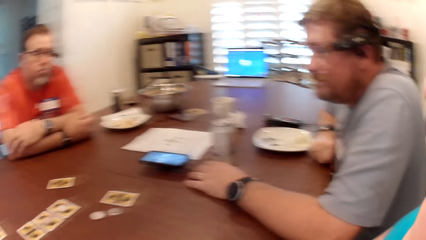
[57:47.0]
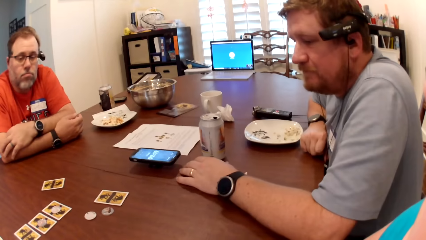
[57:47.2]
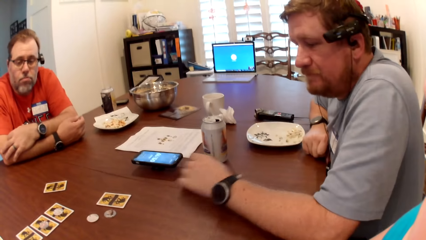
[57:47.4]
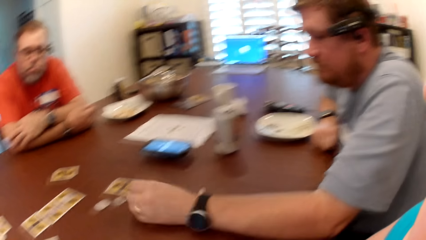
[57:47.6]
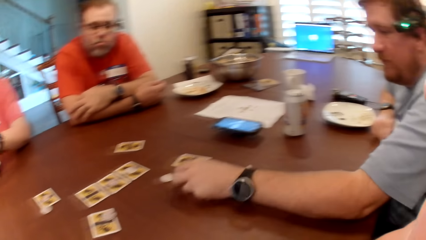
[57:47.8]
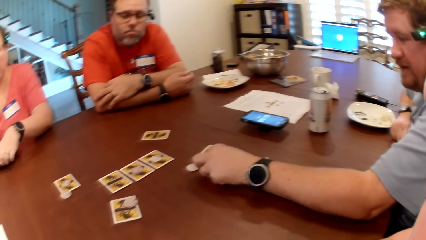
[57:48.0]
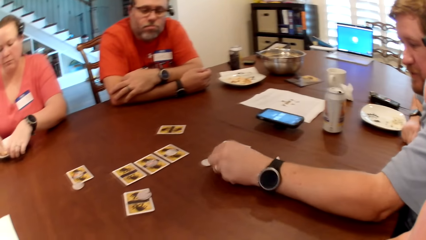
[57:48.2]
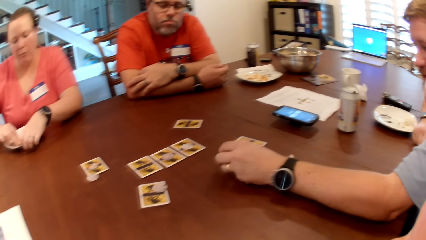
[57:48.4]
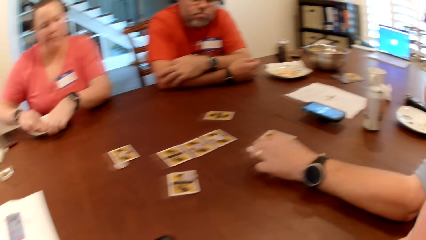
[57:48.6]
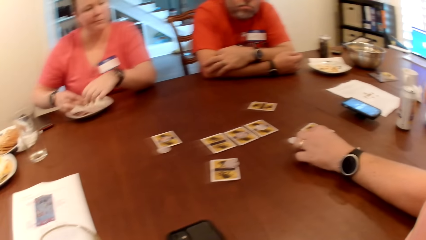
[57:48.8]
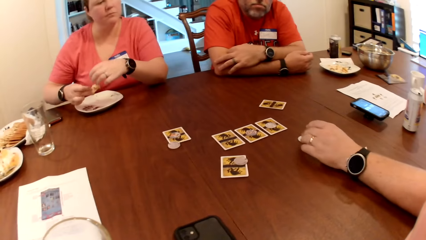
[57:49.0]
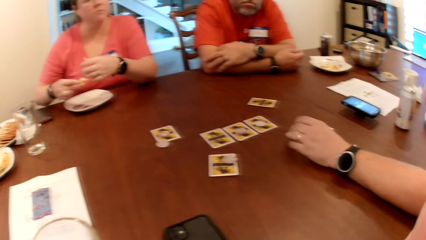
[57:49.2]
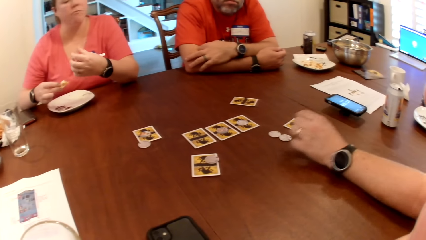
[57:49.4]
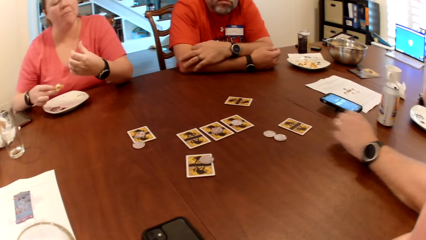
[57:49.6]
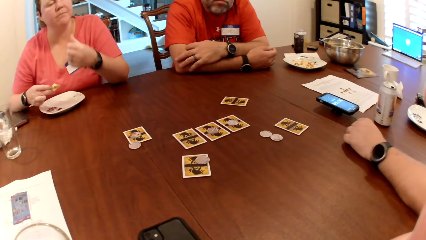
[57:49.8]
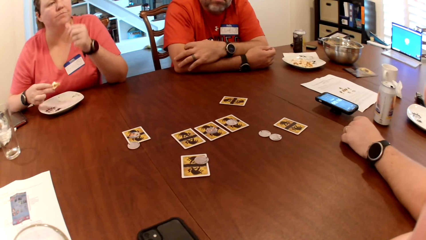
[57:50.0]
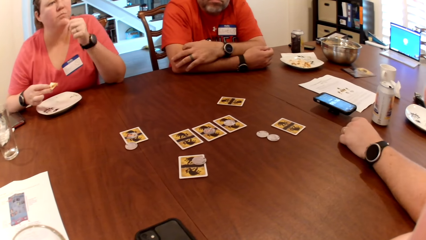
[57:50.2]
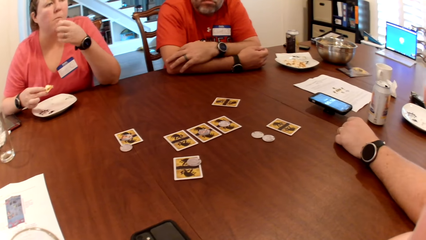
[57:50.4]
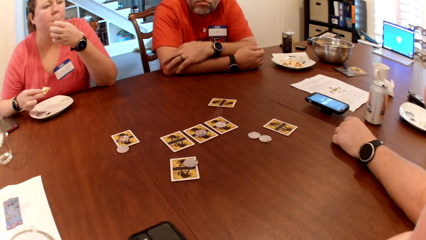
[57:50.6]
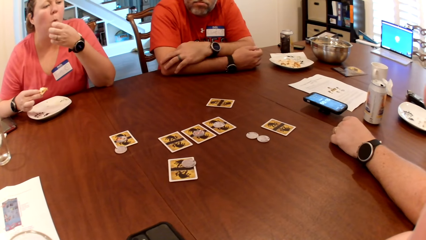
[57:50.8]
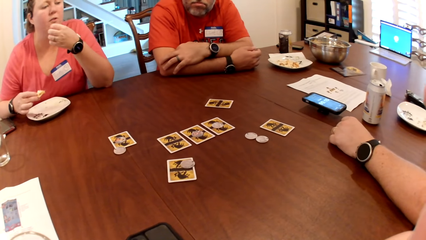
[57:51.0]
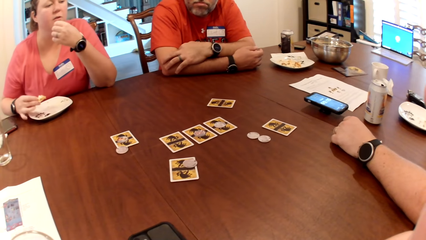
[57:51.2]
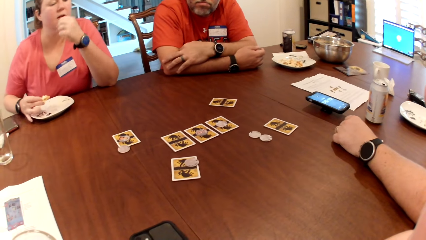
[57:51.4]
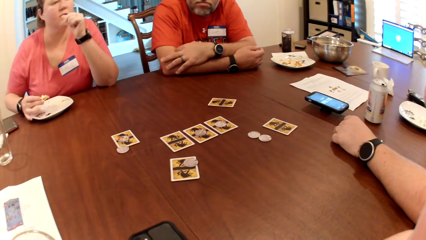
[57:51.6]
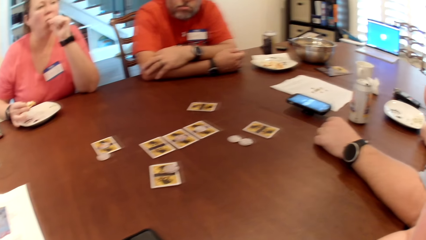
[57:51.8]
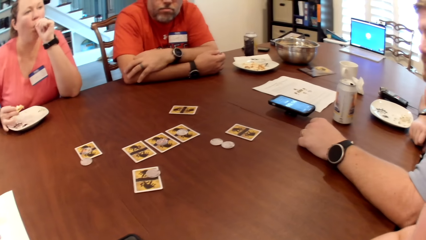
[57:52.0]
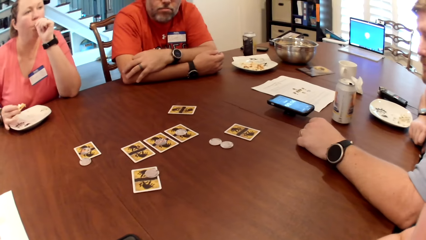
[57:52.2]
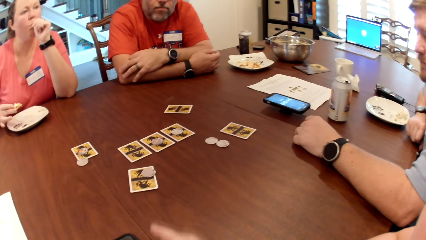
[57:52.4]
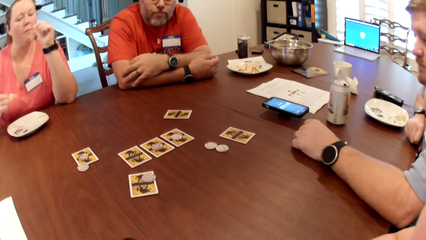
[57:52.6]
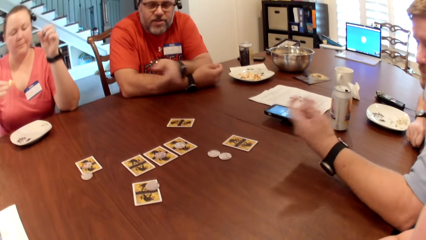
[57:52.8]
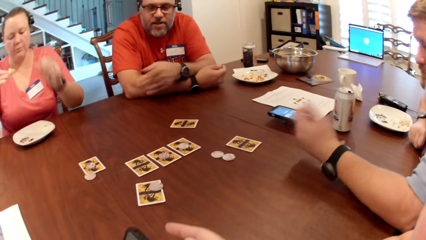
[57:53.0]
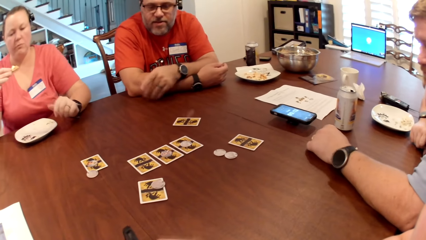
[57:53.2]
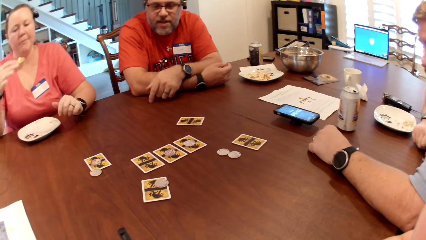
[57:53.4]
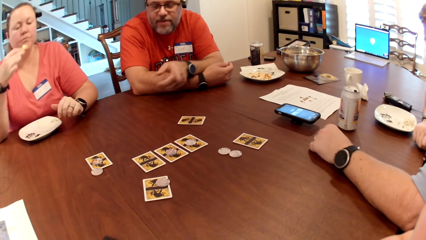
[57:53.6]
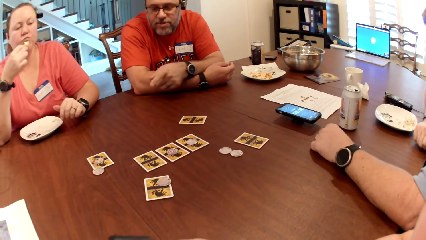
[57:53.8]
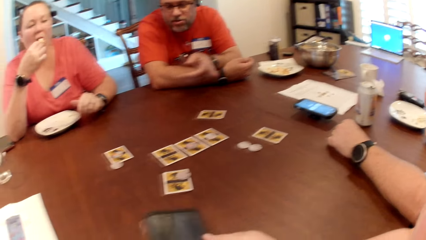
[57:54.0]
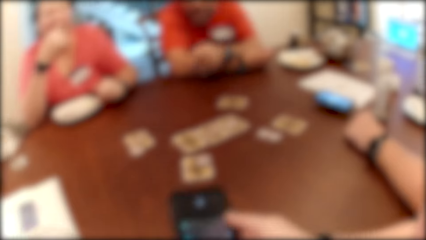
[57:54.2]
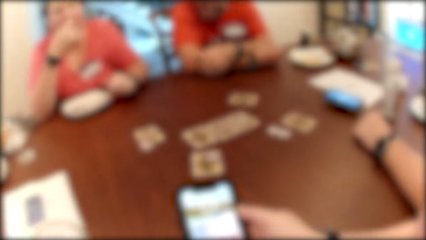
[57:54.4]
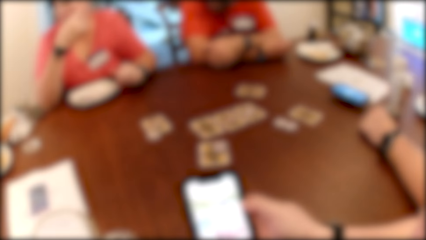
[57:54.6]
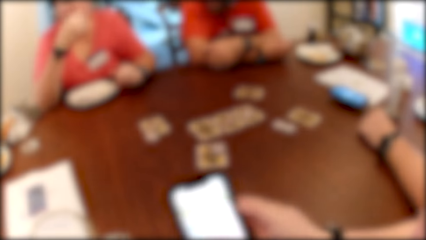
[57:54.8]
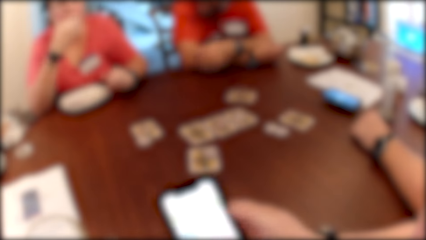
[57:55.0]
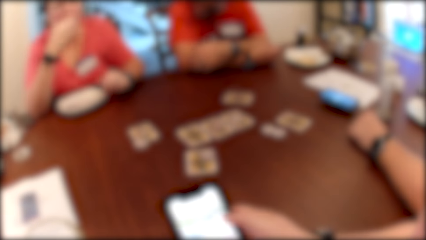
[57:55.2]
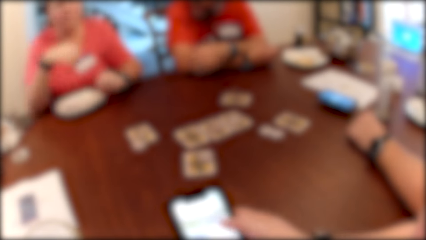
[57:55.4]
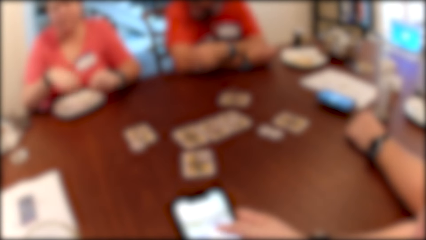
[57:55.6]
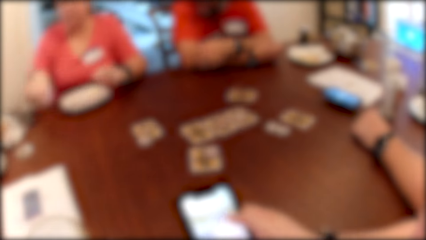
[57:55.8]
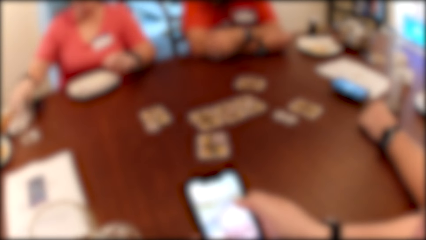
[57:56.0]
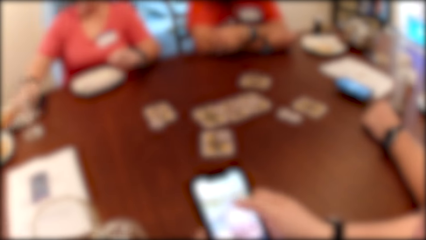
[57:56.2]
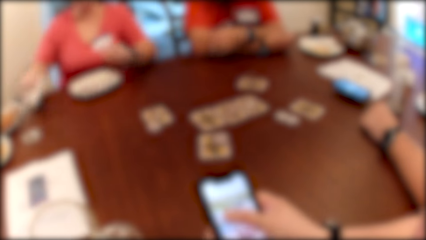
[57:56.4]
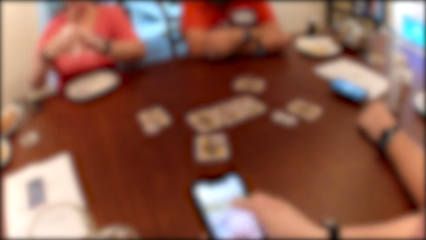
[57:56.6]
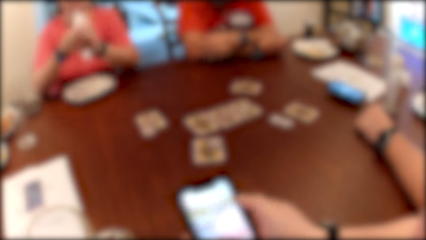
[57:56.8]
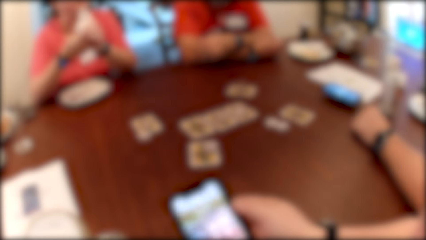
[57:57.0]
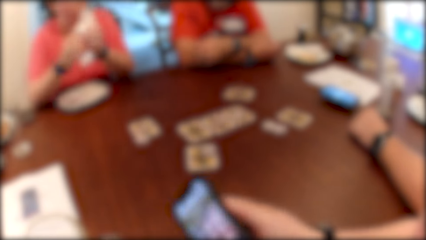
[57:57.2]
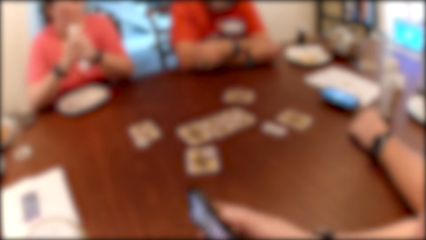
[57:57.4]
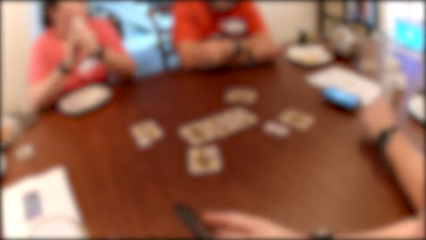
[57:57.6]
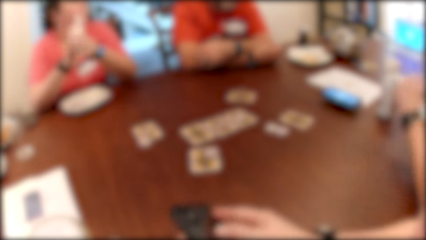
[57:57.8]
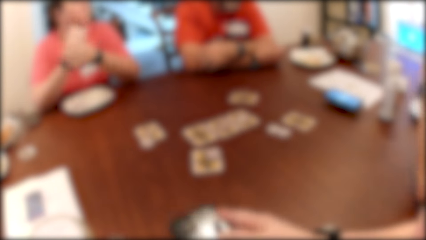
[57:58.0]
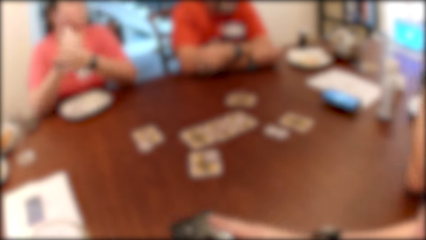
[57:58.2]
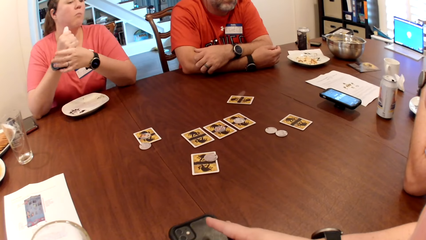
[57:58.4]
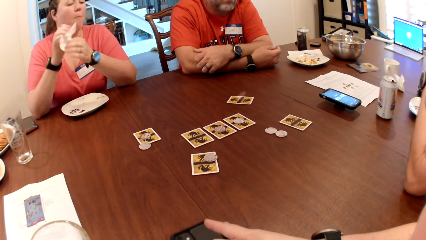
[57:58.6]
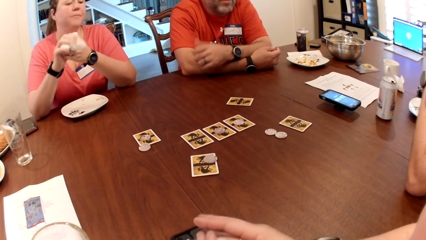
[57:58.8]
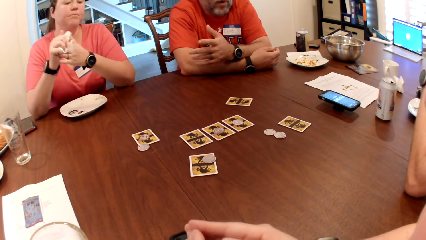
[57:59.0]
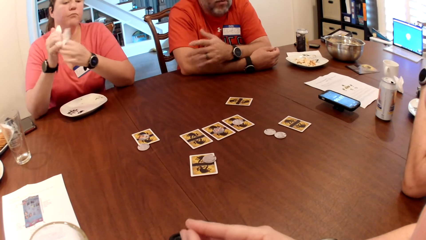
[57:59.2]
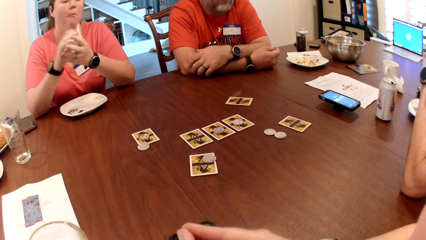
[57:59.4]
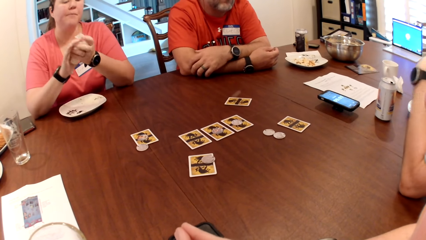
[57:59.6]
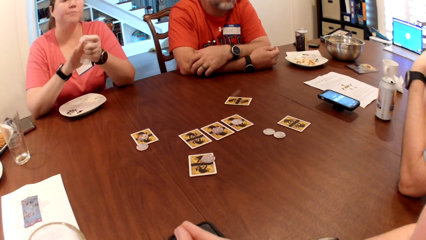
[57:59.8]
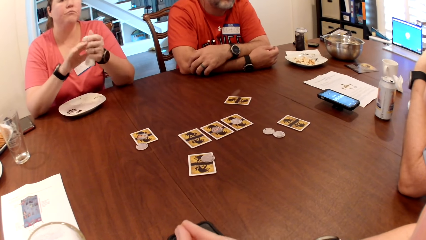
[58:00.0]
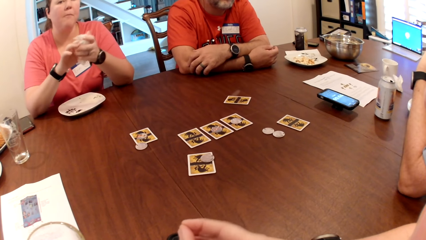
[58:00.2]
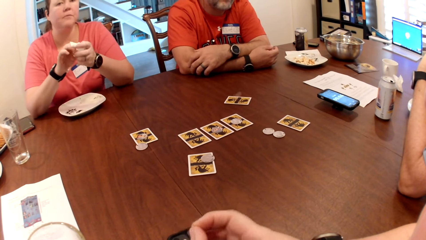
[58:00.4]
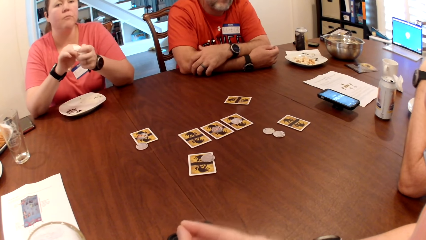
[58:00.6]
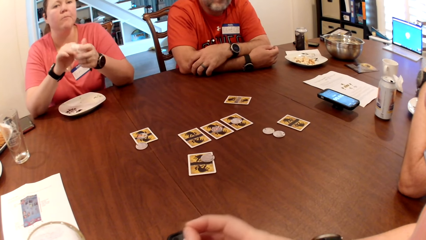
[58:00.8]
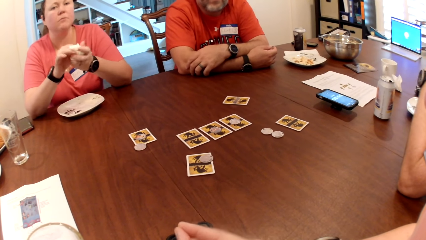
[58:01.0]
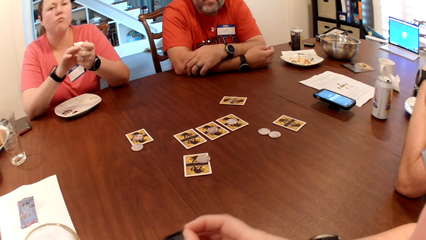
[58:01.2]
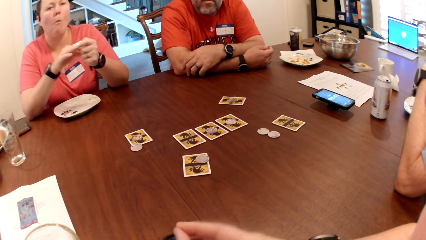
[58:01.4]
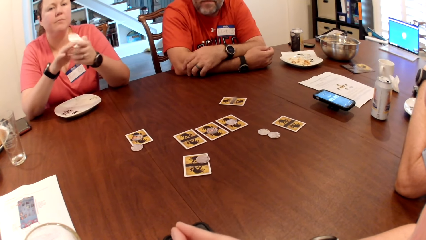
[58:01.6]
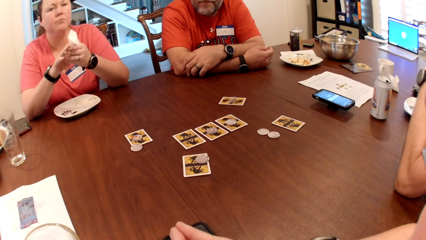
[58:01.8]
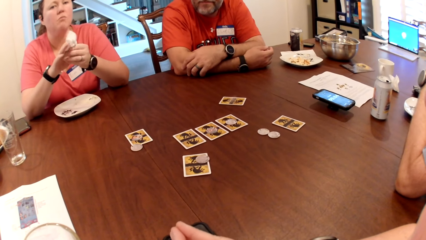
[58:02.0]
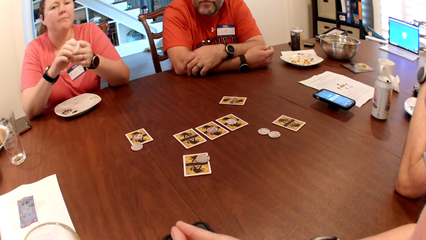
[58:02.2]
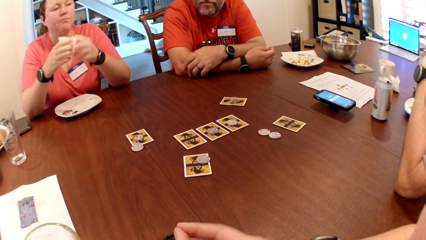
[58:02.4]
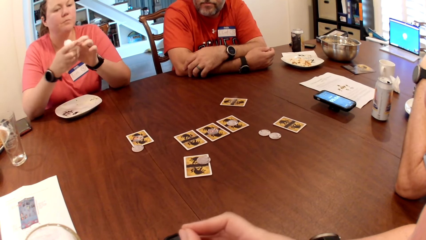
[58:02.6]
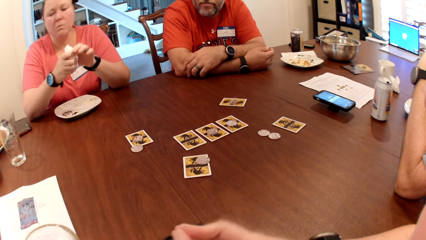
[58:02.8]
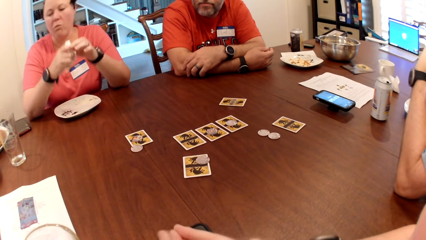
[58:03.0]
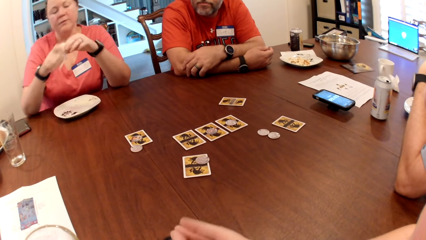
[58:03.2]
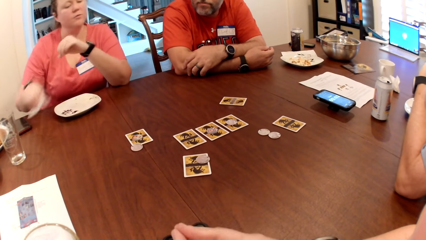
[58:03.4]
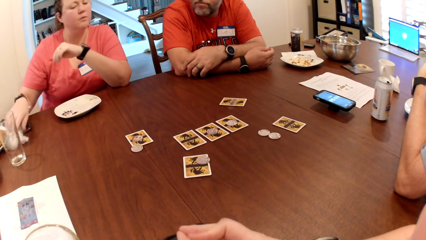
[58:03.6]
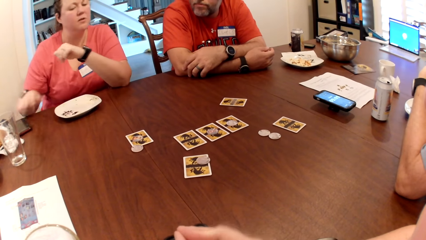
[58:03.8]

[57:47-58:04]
The camera wearer, the lady and the men dialogue. The man moves a game token on the table with his left hand. The woman licks her left hand. The woman moves her plate on the table with her right hand. The man gestures with his left hand. Another man gestures with his left hand. The woman eats a biscuit with her right hand. The camera wearer operates her phone with both hands. The woman picks up her paper napkin with her right hand and cleans both hands with the paper napkin. The camera wearer drops the phone on the table with both hands. The woman drops the paper napkin on the table with her right hand.
